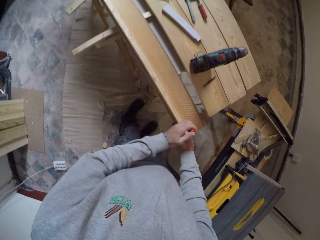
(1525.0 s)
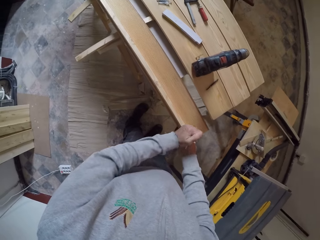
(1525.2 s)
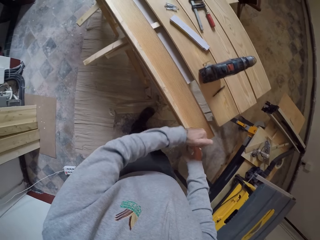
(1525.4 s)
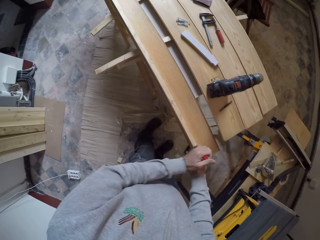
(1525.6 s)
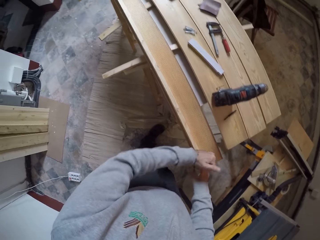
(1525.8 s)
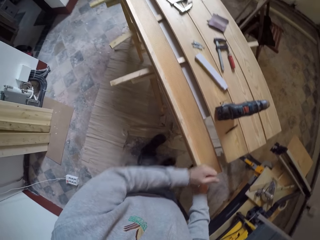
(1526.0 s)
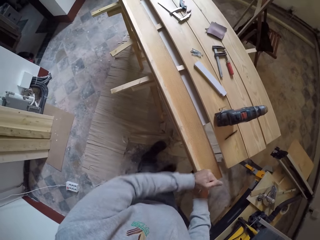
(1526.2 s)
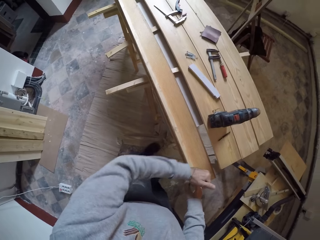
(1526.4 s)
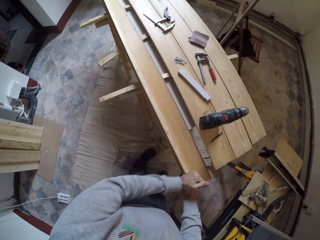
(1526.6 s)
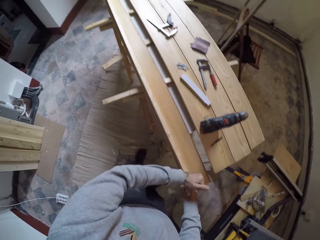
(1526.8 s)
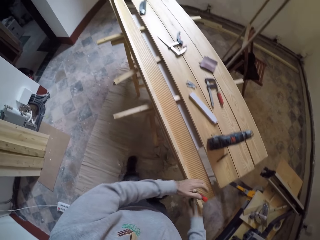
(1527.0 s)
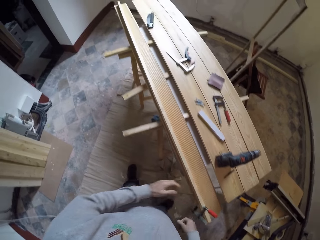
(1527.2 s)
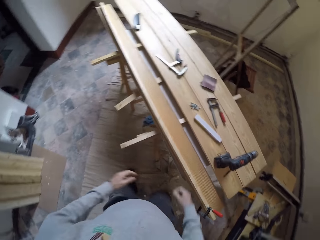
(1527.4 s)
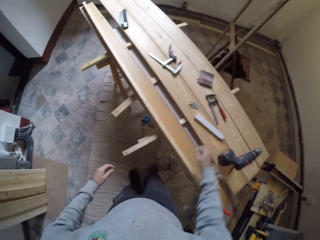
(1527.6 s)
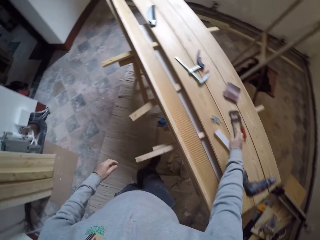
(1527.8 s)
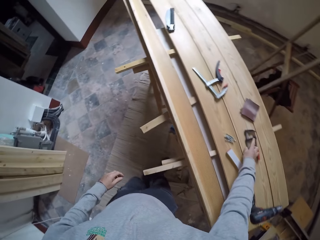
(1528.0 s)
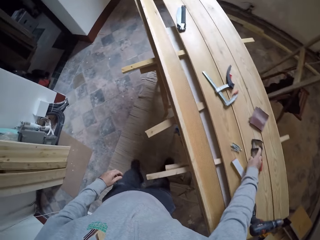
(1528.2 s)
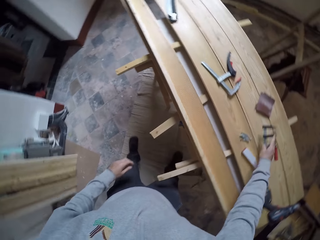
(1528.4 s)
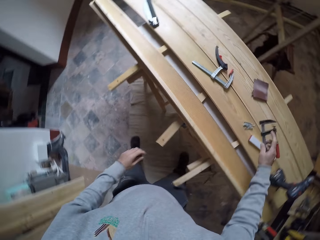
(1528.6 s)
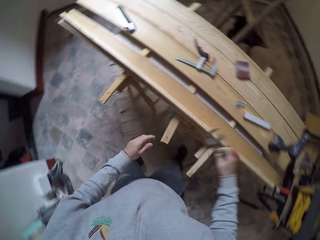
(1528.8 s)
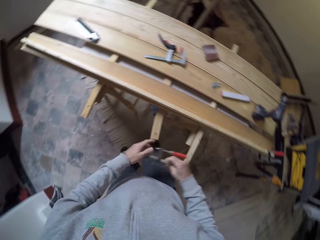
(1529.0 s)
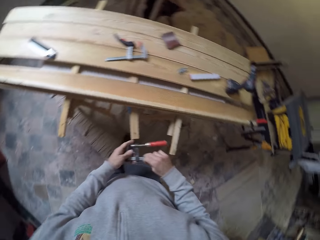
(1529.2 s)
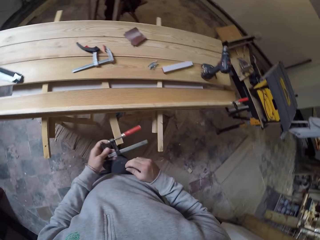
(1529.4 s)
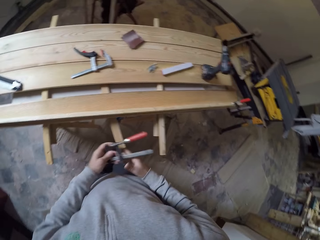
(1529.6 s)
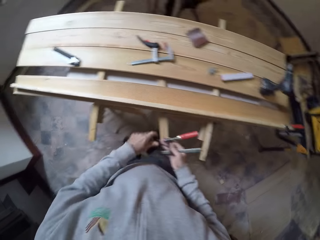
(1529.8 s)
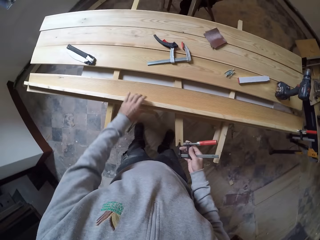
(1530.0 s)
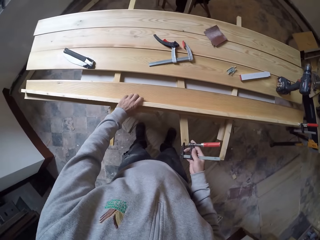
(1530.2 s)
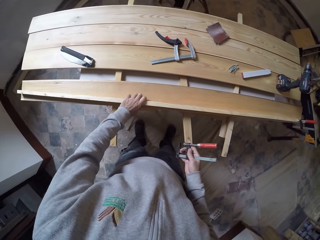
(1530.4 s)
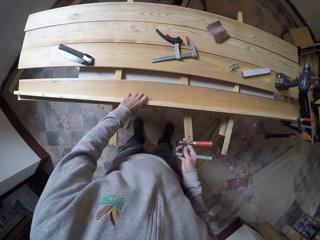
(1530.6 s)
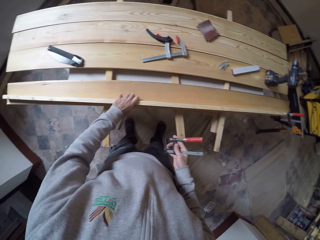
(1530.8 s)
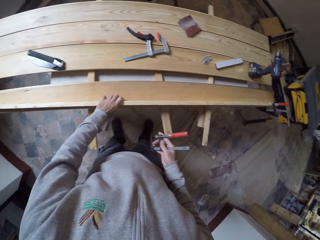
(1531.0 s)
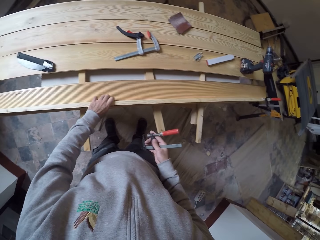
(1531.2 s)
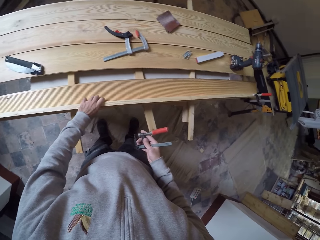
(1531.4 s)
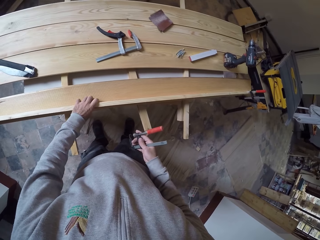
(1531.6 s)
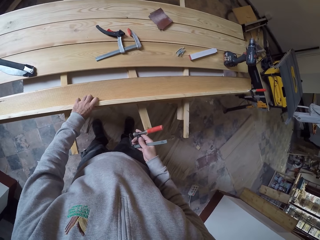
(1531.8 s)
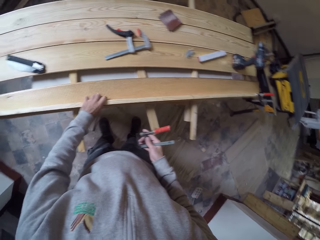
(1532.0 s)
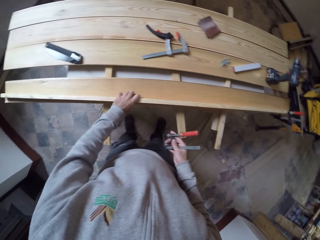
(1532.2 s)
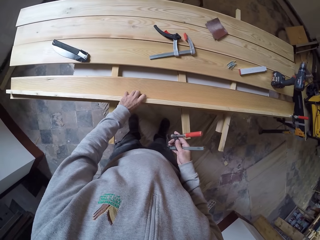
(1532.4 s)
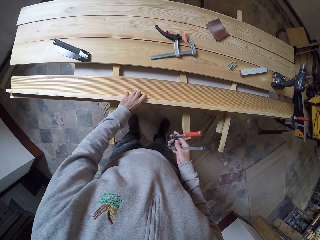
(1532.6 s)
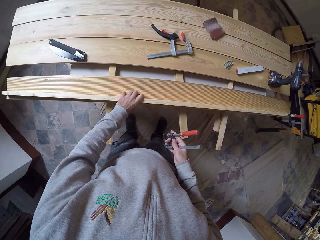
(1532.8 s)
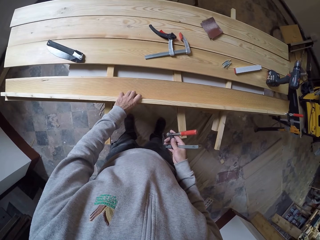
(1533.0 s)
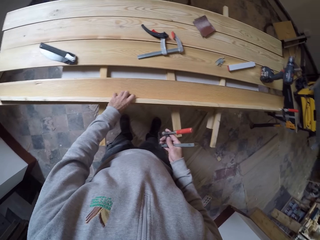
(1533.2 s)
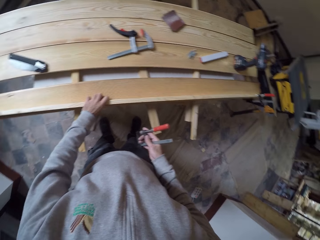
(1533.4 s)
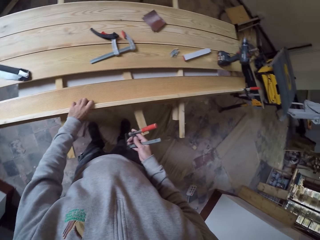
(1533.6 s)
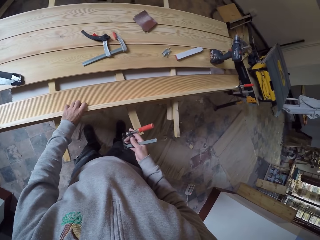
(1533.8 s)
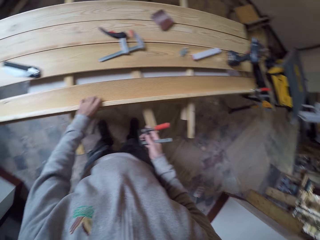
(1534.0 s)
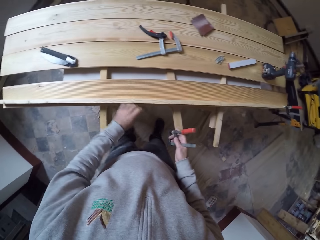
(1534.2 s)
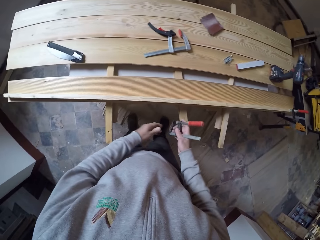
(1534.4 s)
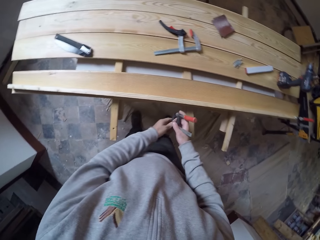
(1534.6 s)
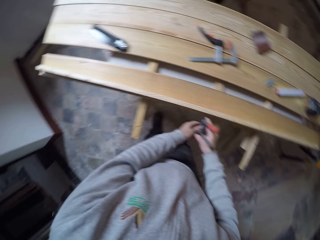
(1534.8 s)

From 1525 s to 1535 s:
The camera wearer locks the wood clip on the woods. He picks another wood clip from the wood. He adjusts the wood. He levels the piece of wood and the other wood with his hand.

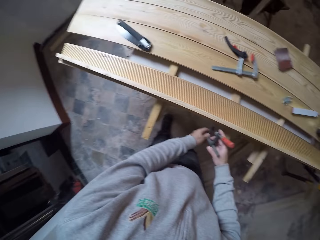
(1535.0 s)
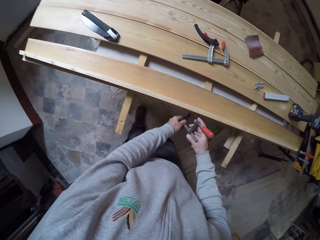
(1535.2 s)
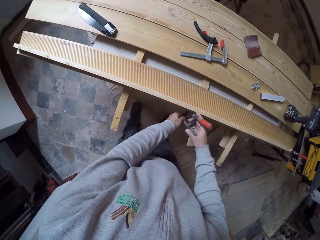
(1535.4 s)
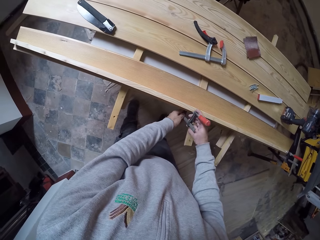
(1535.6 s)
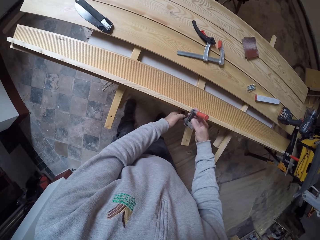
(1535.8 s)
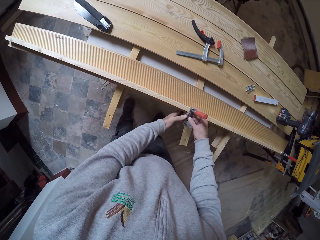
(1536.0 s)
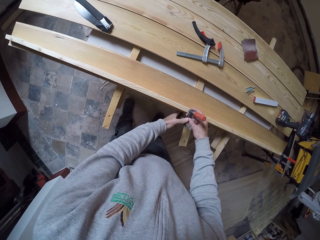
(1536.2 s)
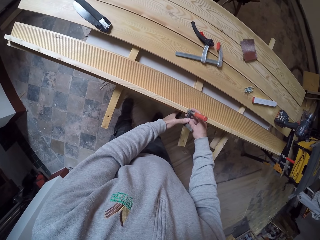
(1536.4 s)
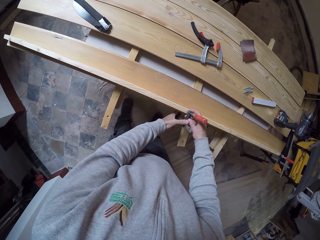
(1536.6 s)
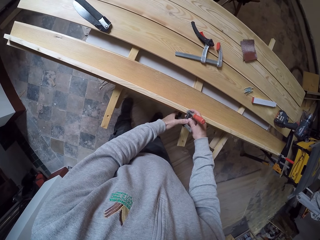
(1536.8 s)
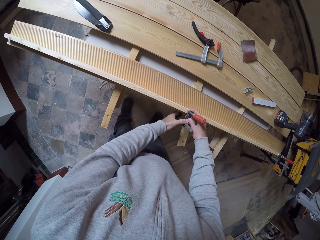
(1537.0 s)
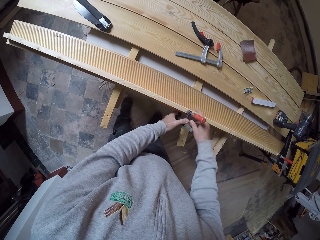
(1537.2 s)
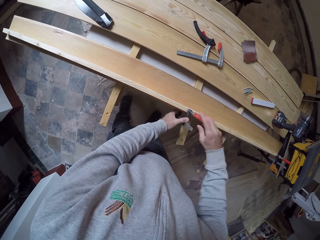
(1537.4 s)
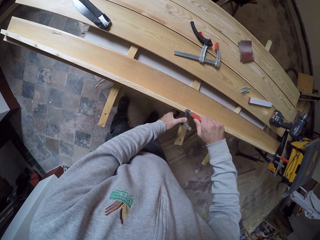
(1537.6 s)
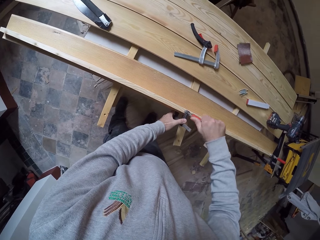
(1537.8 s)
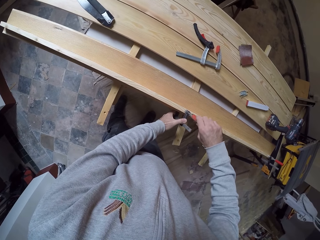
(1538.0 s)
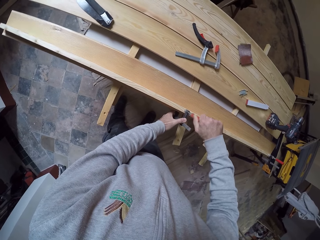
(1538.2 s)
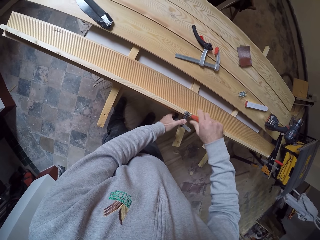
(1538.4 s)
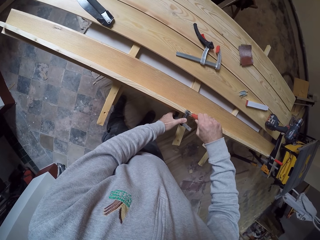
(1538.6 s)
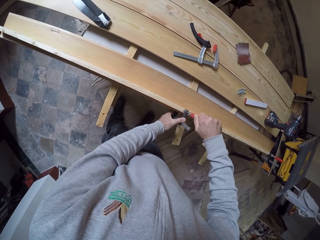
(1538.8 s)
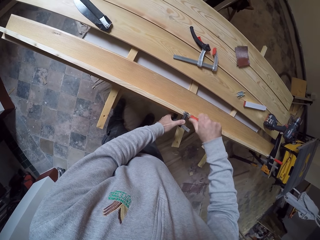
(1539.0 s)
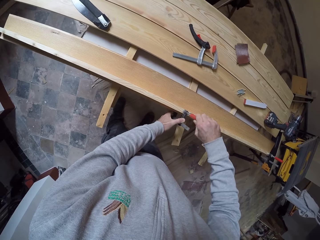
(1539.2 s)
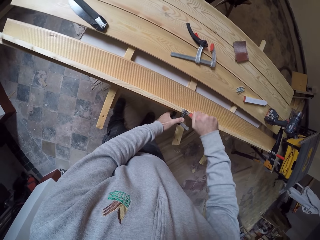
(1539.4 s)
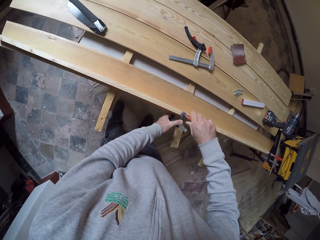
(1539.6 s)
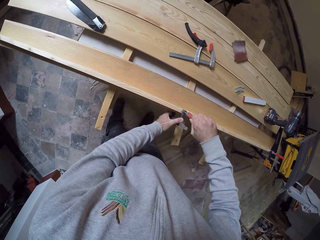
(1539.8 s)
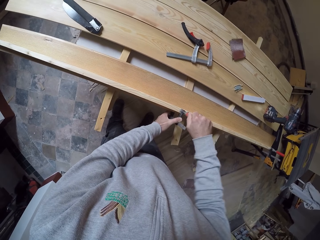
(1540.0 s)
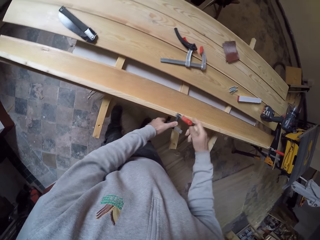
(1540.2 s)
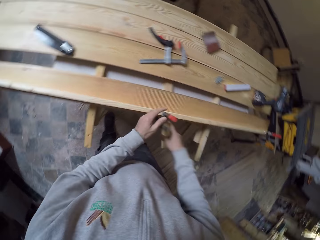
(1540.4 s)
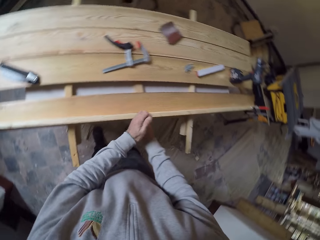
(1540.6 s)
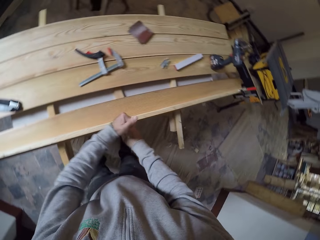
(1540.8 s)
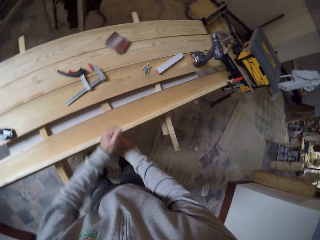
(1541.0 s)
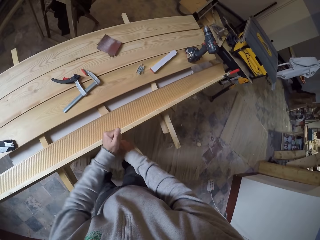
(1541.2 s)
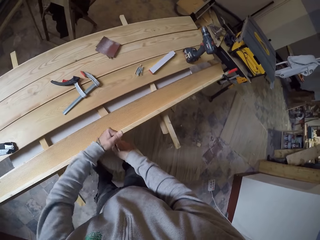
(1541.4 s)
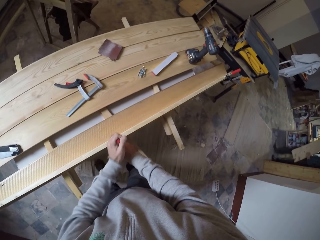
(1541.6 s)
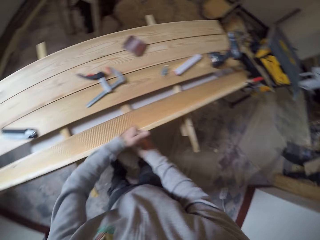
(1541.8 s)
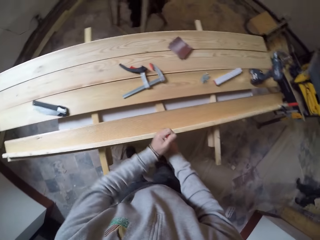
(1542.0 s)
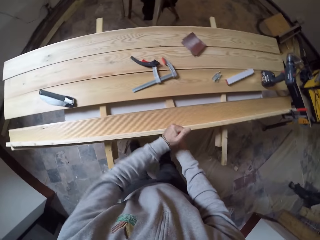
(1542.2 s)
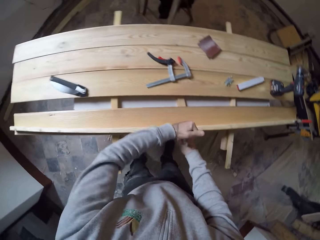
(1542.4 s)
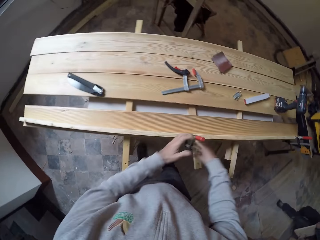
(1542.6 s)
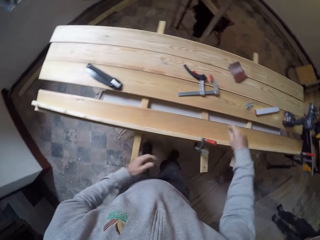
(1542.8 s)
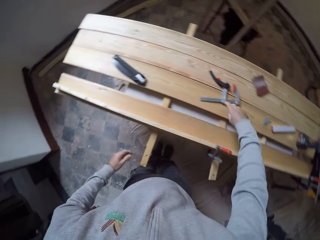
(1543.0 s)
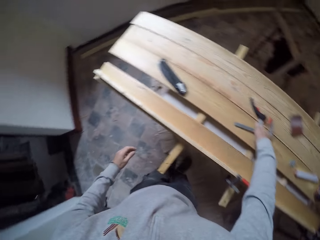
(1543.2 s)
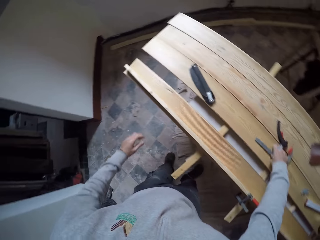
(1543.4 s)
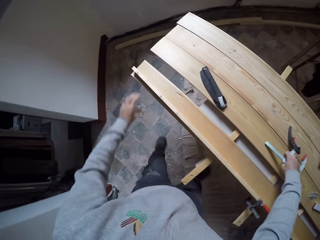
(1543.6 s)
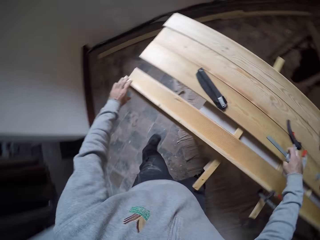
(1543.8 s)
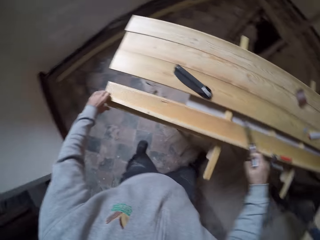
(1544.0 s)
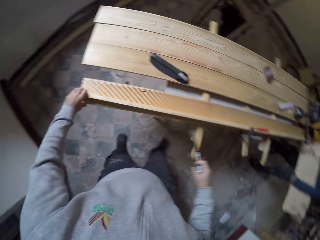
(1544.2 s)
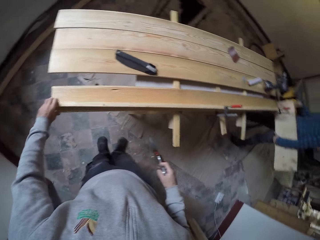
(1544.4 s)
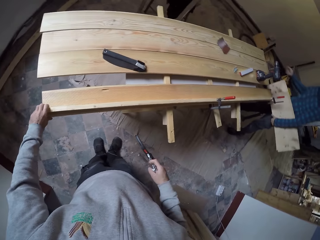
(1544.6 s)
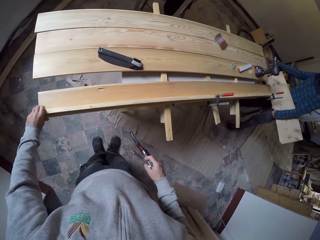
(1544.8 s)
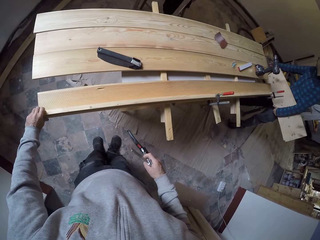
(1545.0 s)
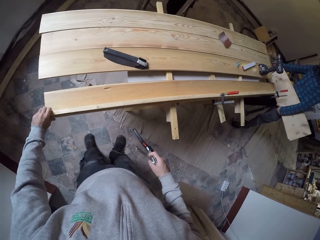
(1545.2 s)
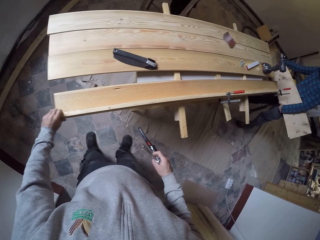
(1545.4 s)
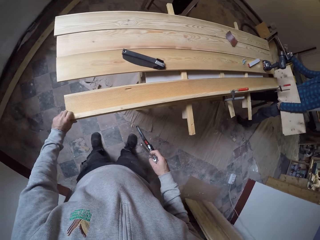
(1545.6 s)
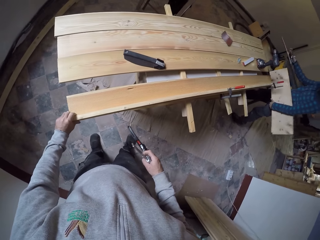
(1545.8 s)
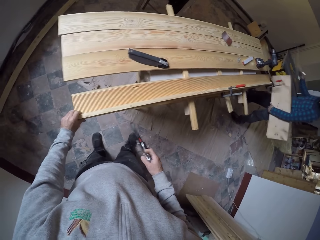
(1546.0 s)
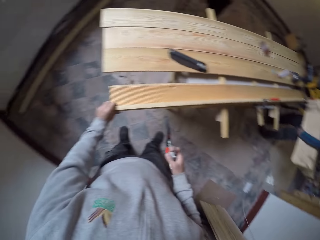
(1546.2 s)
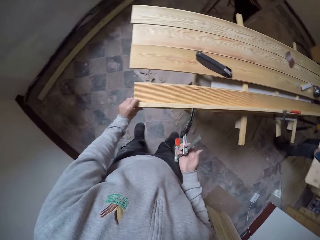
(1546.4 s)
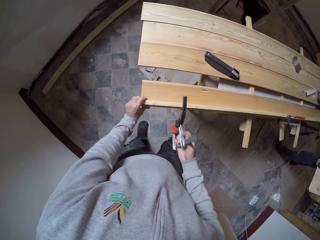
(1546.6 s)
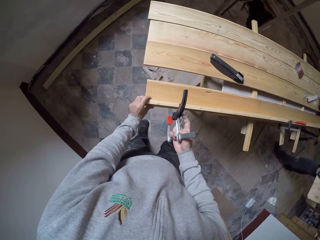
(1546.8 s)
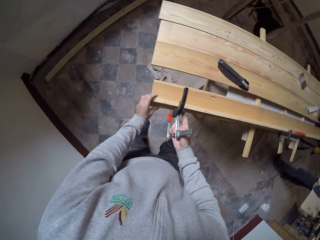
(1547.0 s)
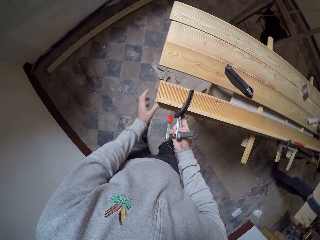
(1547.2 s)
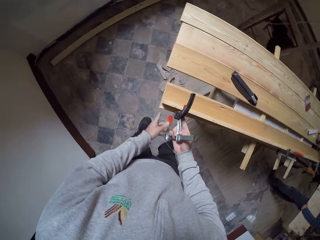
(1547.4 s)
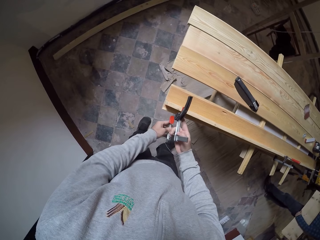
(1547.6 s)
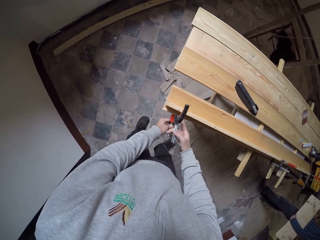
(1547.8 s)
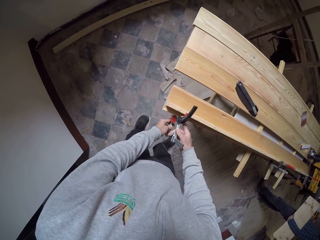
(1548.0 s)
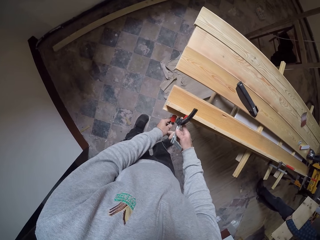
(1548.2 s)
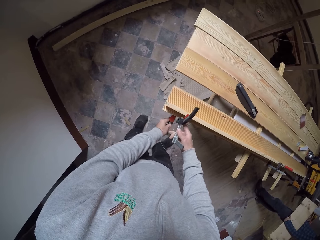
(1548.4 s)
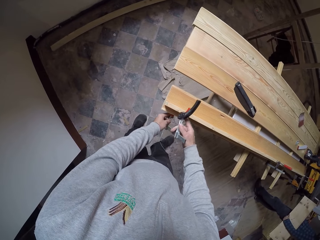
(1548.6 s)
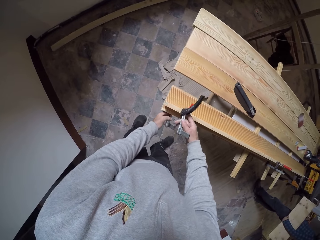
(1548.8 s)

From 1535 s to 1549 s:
The camera wearer places the wood clipper or G clamp on the piece of wood and the wood. He locks the wood clip on the woods. He picks another wood clip from the wood. He levels the piece of wood and the other wood with his hand. He puts the G clamp on the wood.
